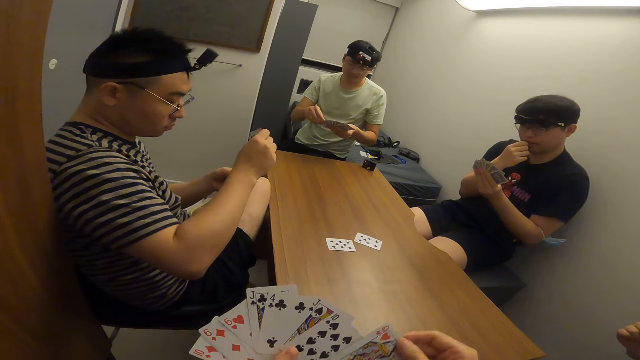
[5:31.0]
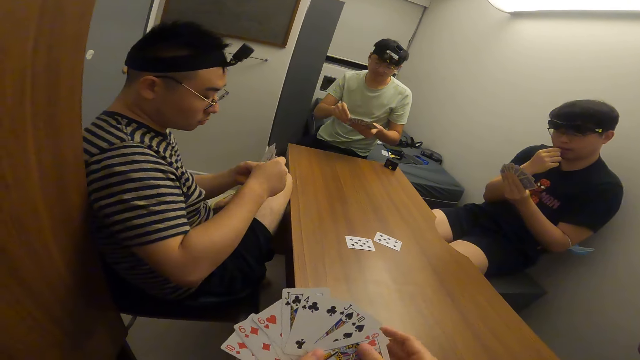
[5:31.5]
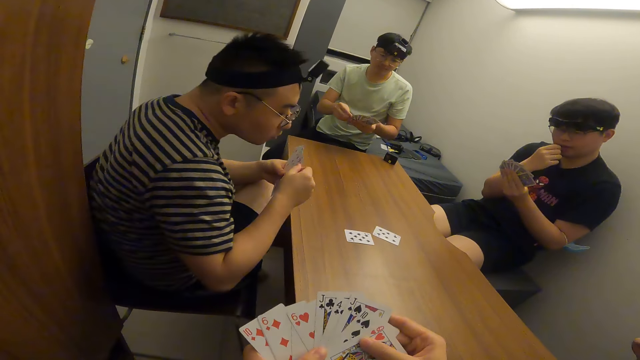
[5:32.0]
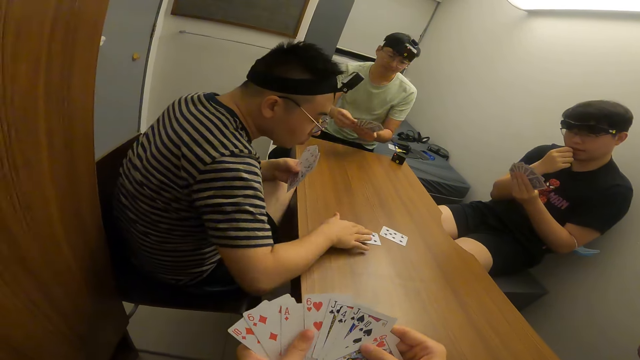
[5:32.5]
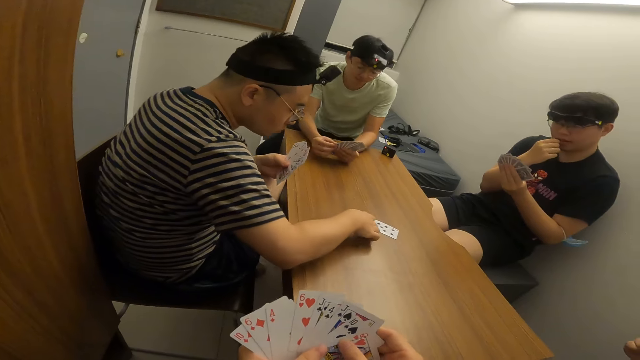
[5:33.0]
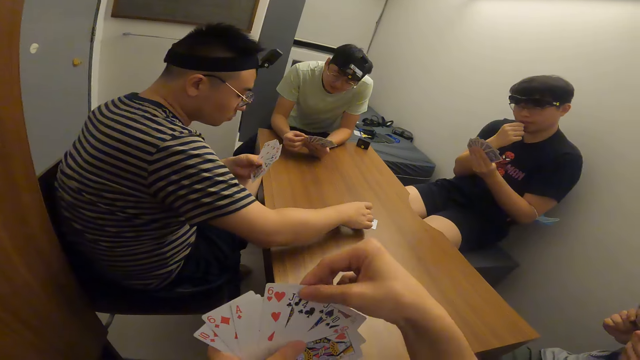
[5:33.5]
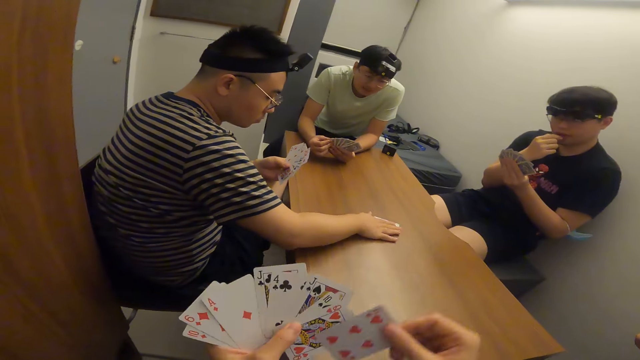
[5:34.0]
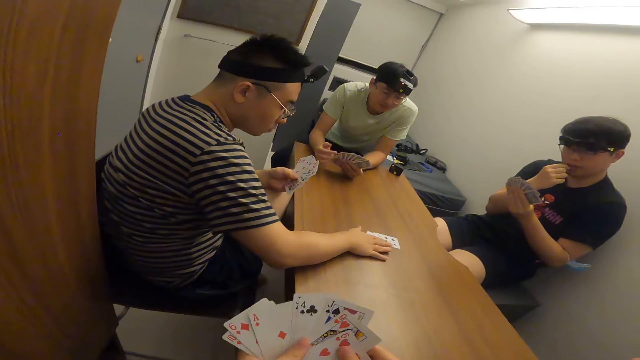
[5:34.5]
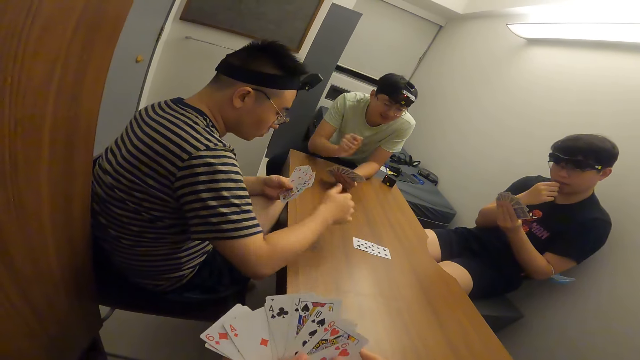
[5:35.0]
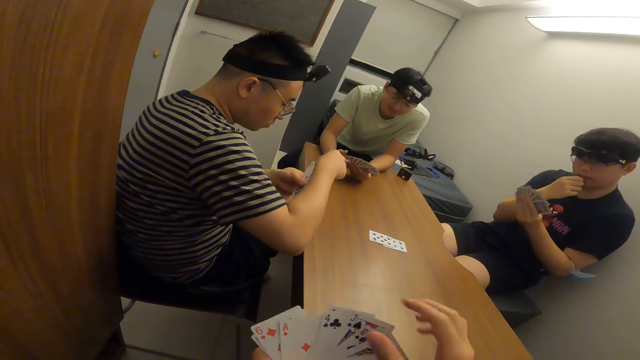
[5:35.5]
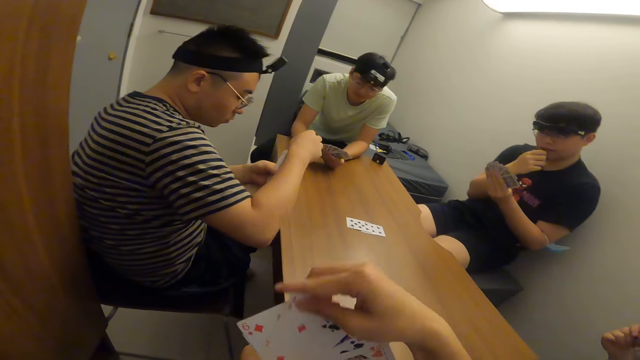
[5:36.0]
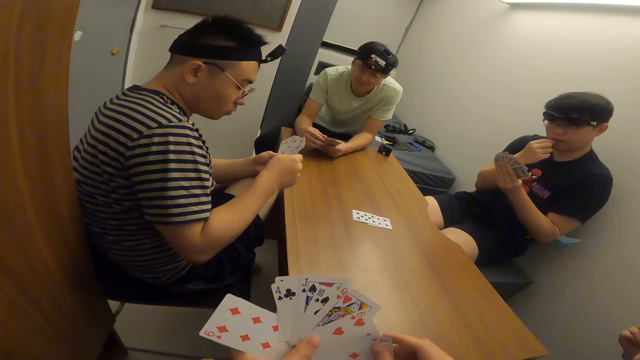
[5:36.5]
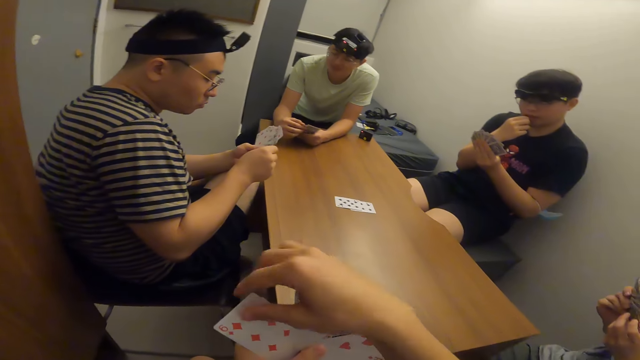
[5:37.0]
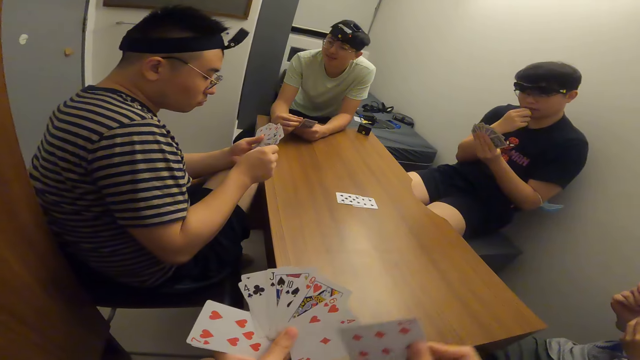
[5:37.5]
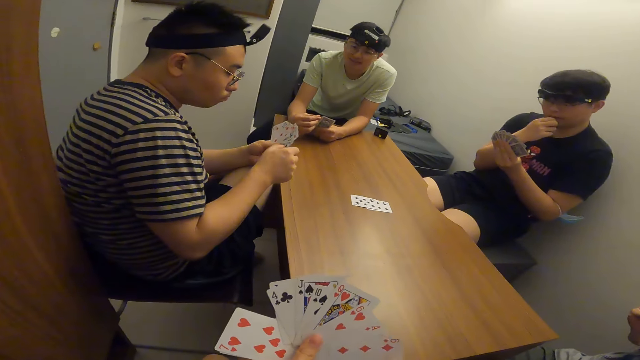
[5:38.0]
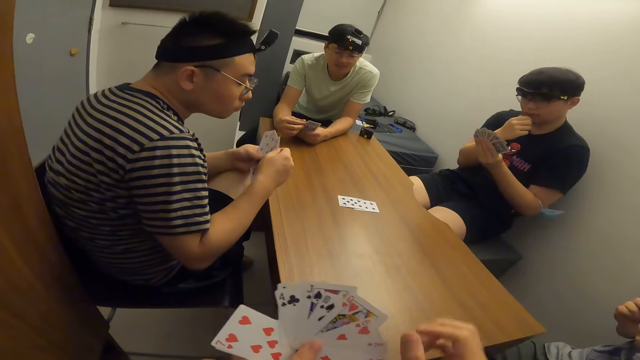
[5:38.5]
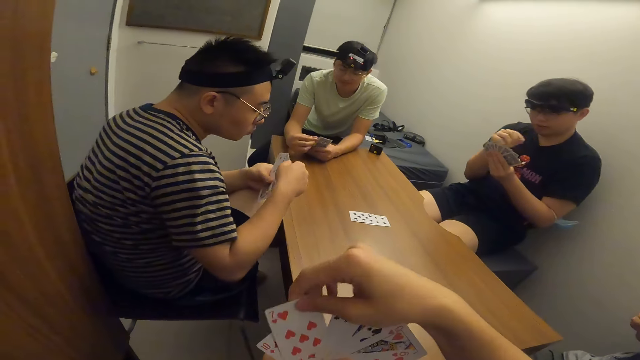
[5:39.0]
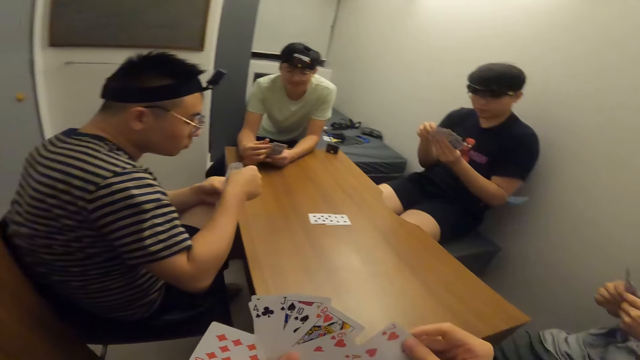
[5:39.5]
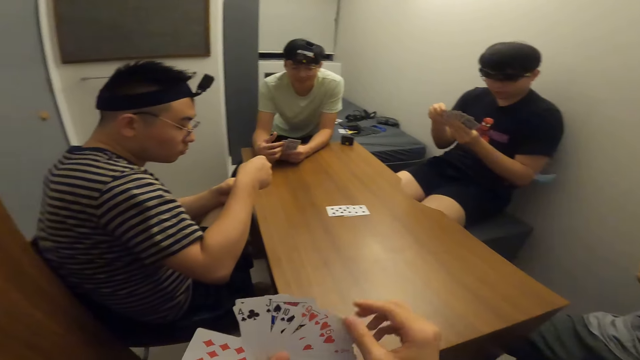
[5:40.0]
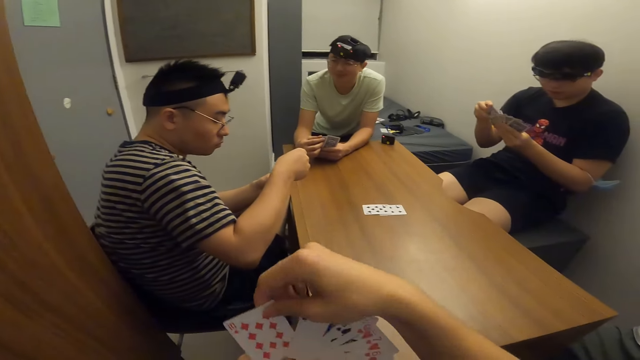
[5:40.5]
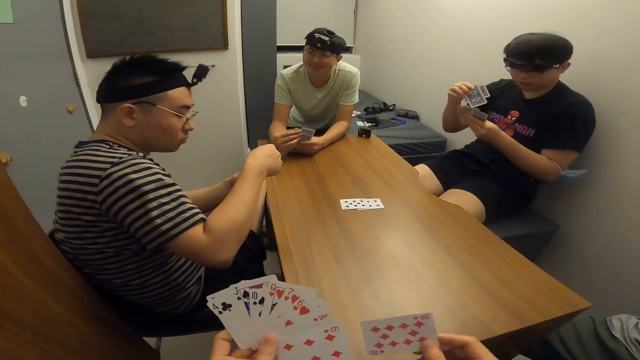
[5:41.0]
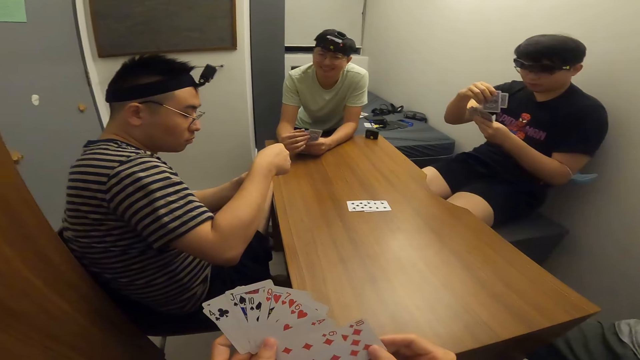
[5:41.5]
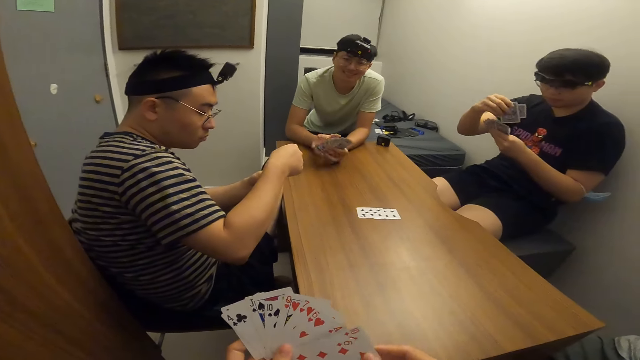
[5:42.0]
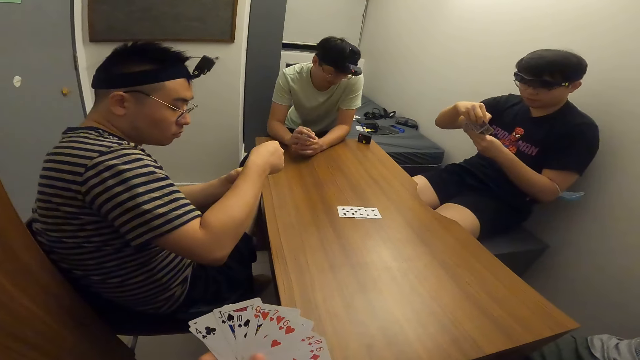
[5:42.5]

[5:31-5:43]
A man checks the cards on the table. The man moves the cards on the table. The camera wearer shuffles the cards.

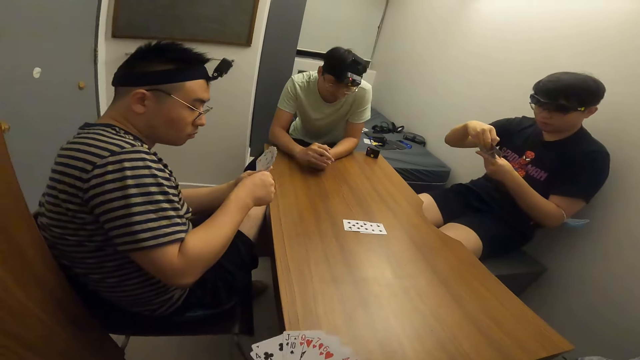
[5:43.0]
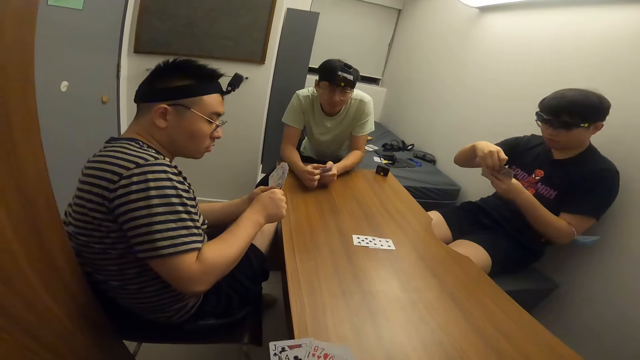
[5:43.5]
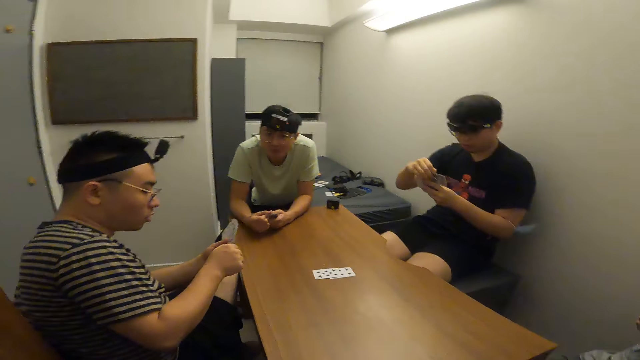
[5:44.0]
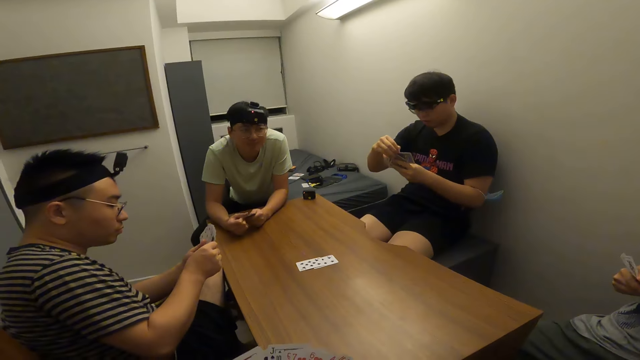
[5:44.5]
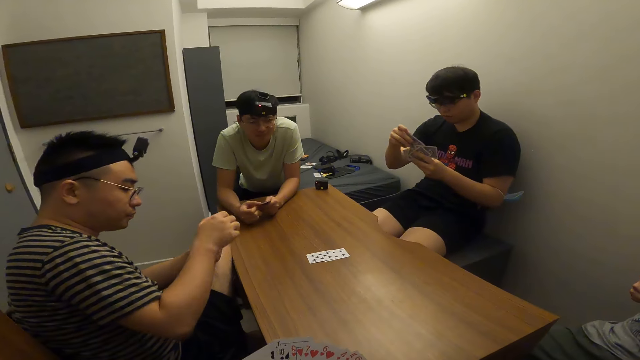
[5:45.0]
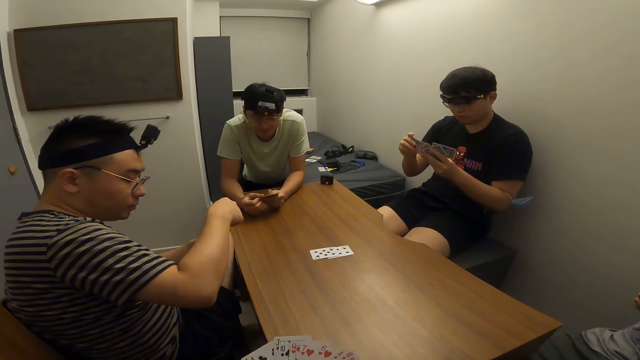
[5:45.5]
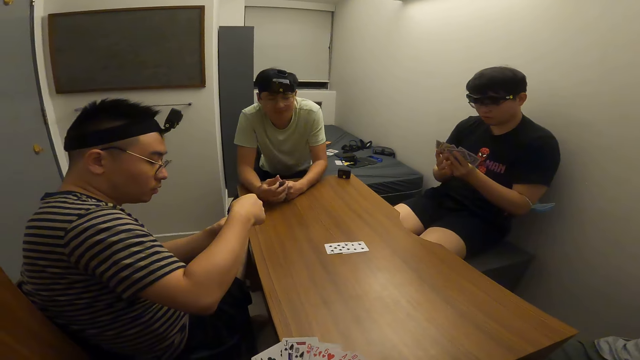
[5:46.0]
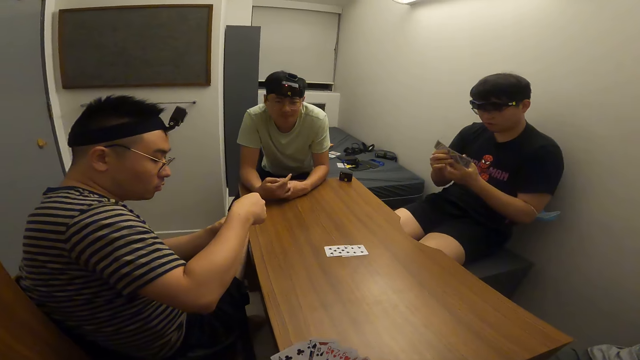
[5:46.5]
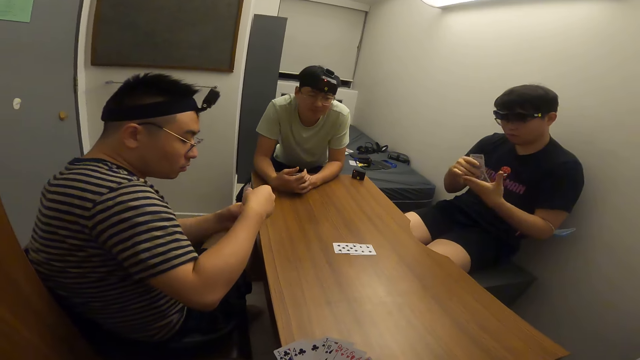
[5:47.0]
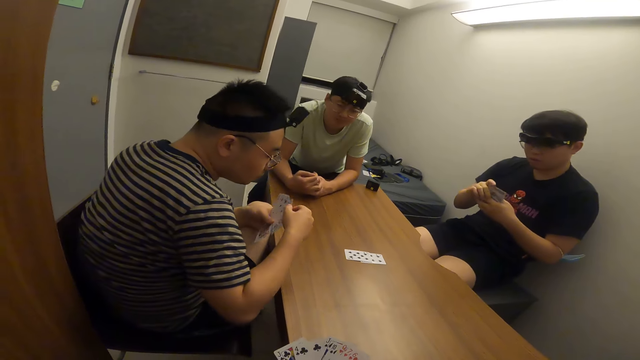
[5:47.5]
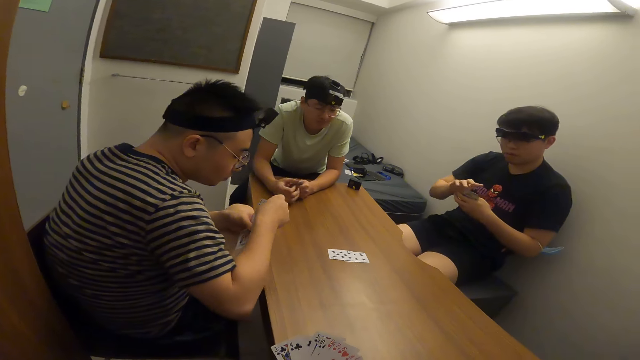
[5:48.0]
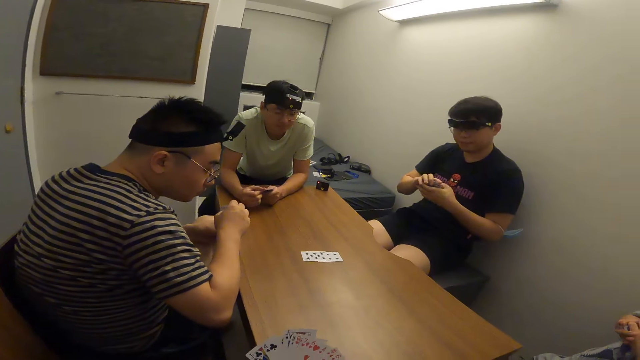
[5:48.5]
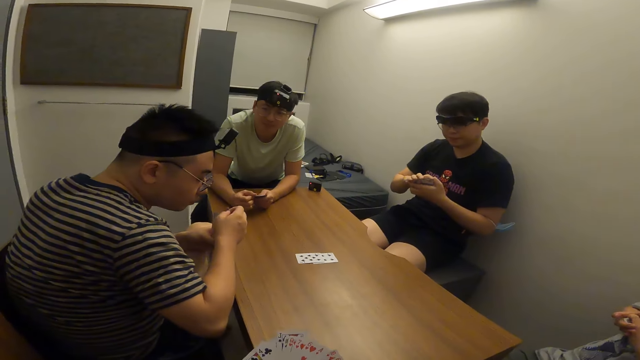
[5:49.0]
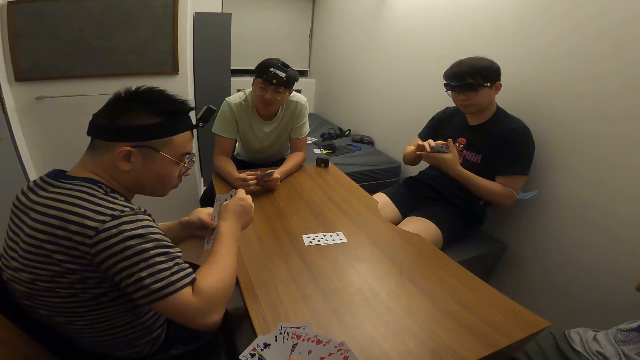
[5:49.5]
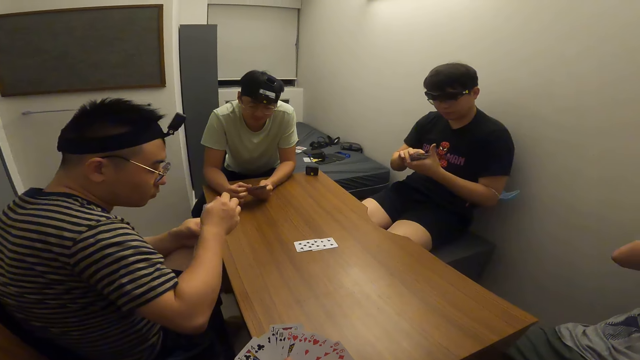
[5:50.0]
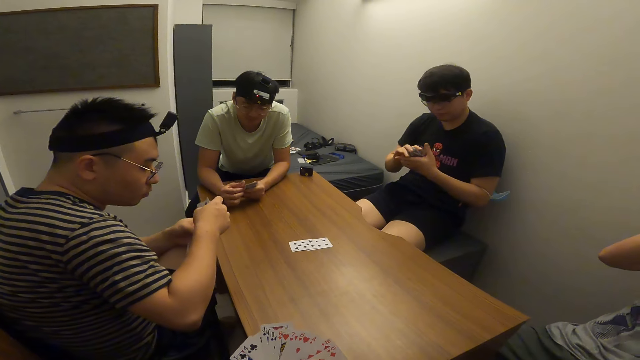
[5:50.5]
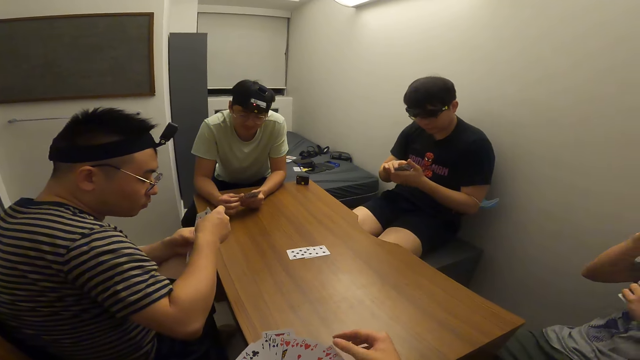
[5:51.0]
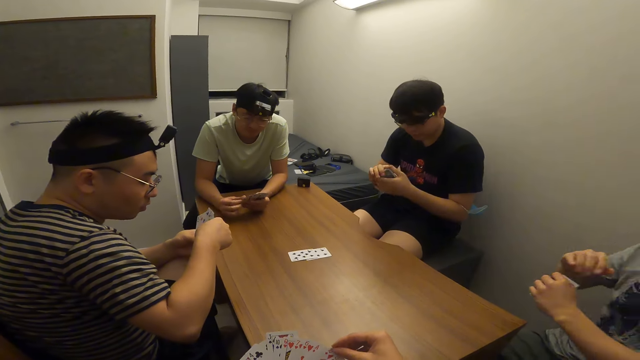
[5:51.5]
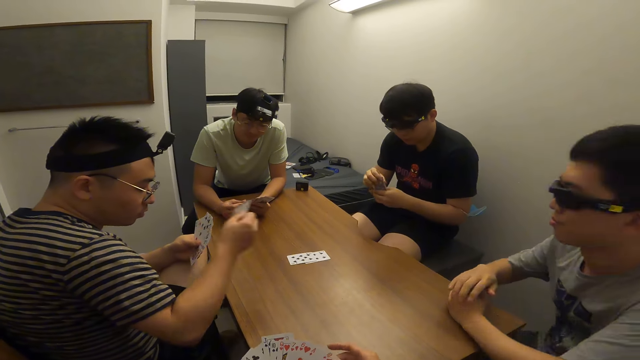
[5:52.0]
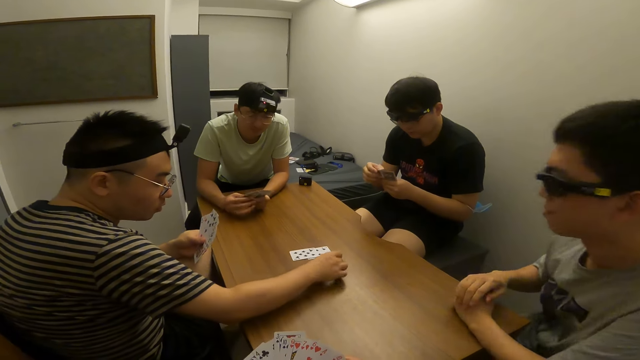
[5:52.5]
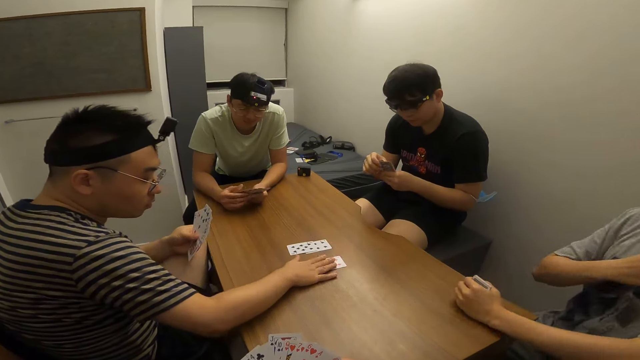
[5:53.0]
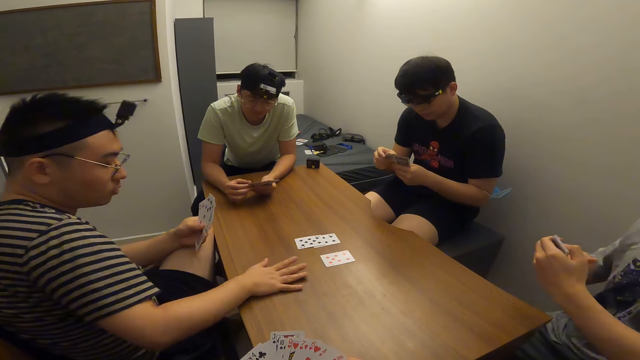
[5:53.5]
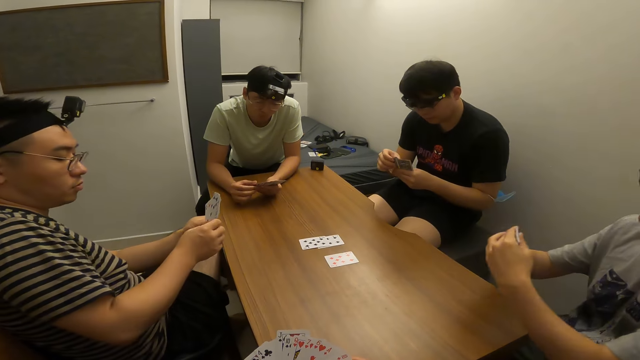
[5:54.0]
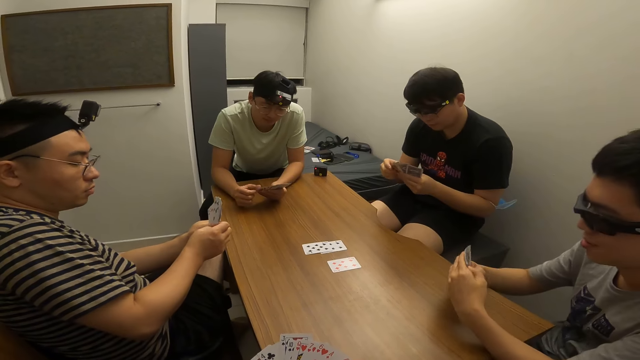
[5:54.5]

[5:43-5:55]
A man places a card on the table with his right hand.
